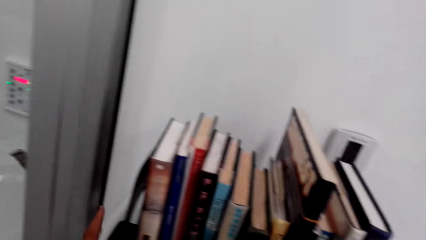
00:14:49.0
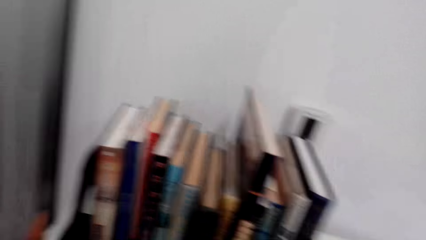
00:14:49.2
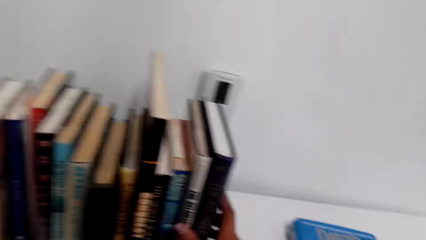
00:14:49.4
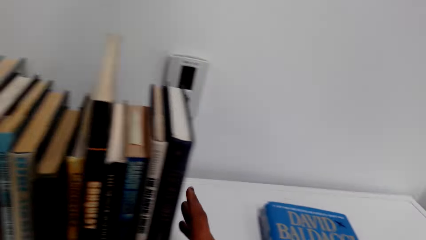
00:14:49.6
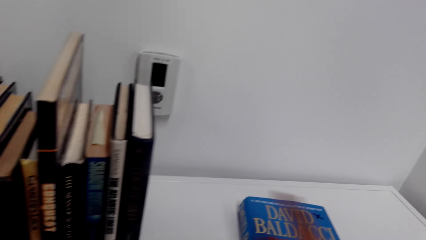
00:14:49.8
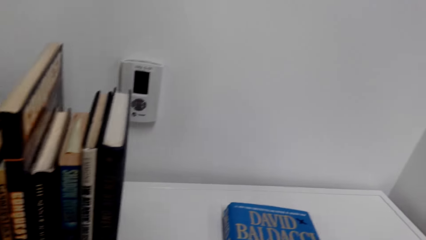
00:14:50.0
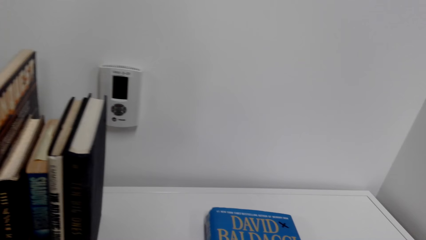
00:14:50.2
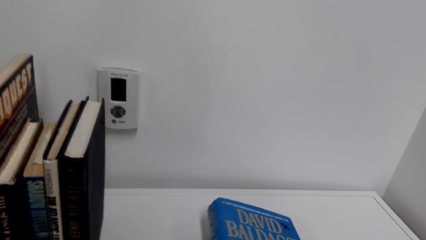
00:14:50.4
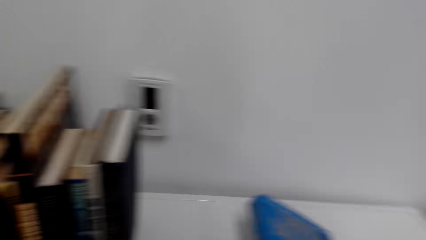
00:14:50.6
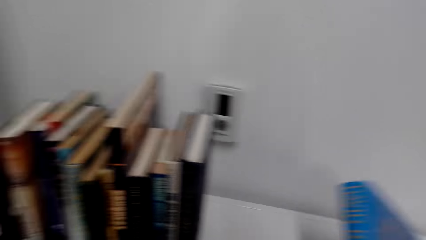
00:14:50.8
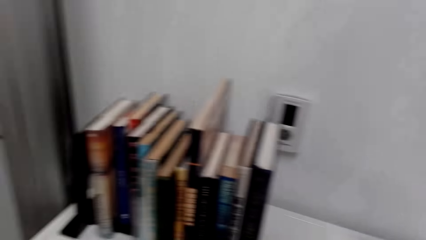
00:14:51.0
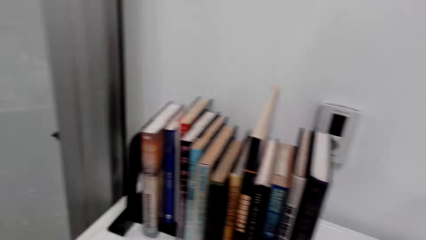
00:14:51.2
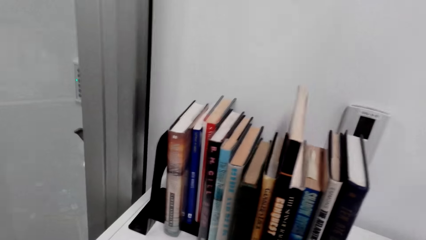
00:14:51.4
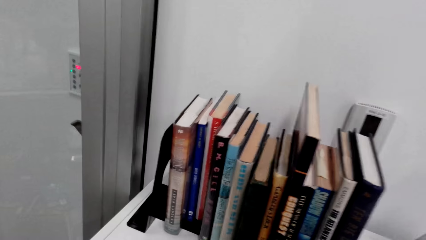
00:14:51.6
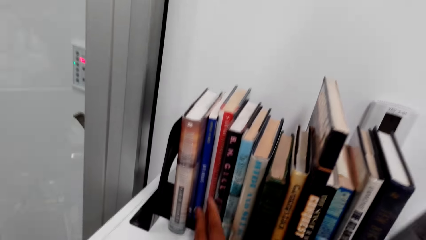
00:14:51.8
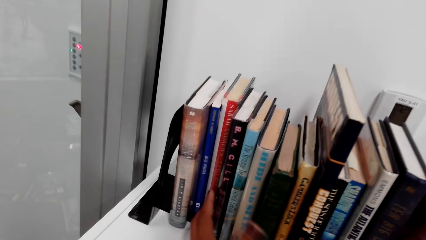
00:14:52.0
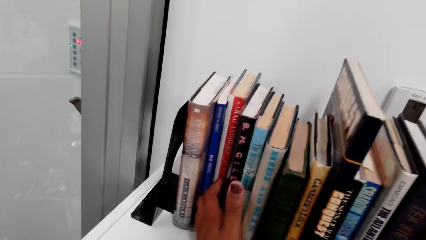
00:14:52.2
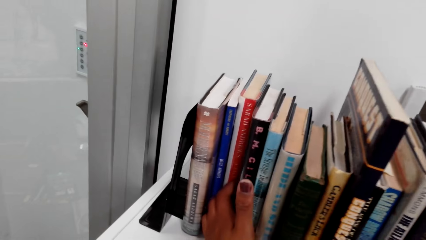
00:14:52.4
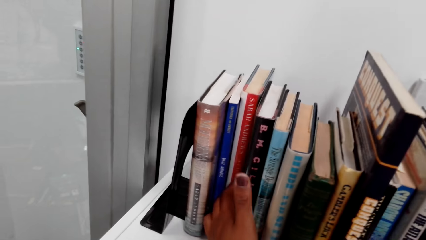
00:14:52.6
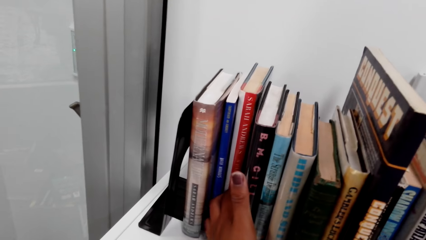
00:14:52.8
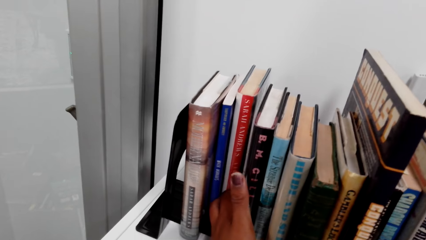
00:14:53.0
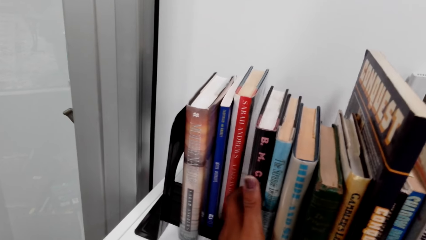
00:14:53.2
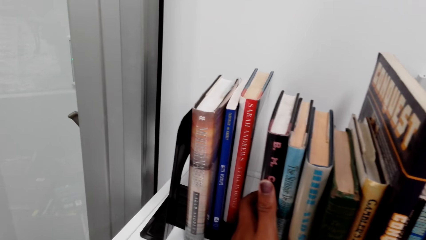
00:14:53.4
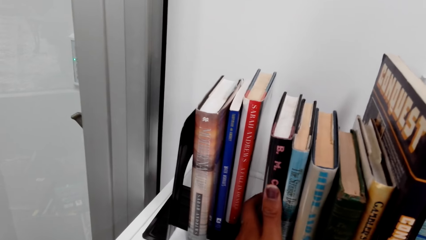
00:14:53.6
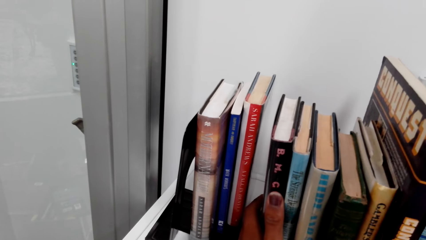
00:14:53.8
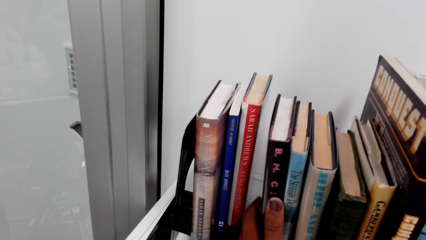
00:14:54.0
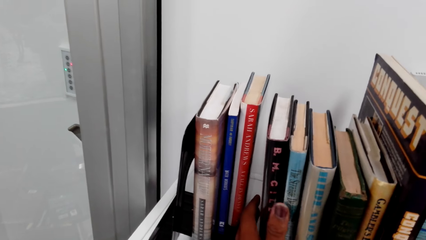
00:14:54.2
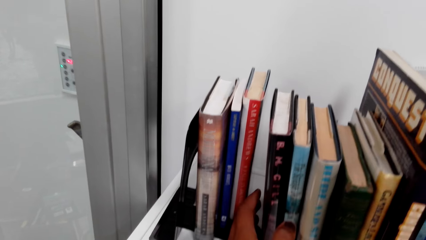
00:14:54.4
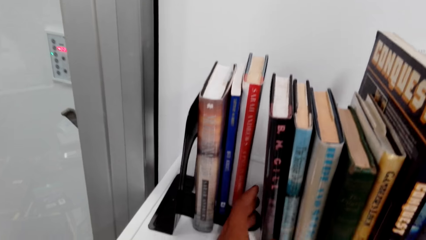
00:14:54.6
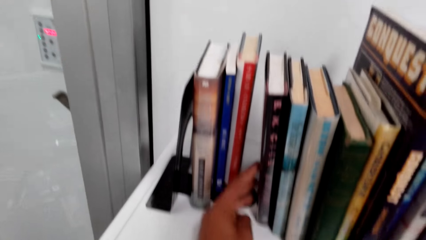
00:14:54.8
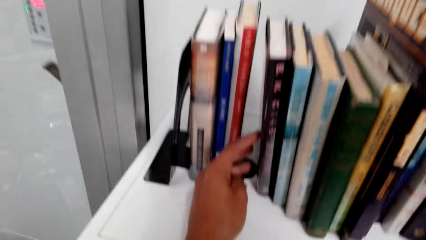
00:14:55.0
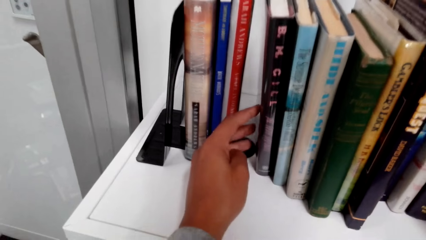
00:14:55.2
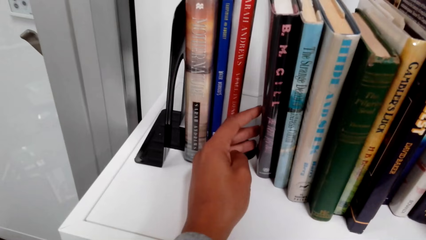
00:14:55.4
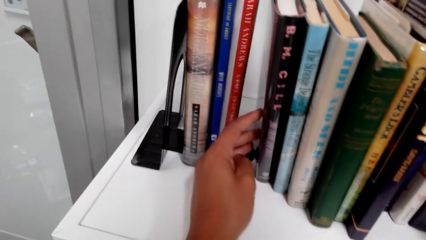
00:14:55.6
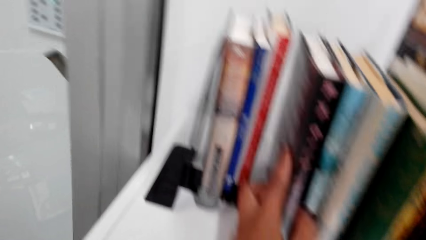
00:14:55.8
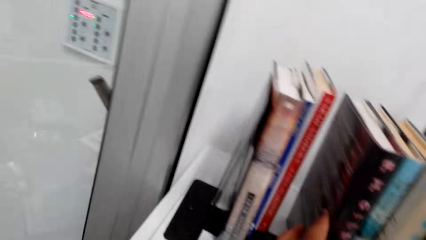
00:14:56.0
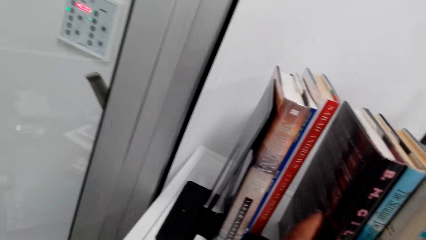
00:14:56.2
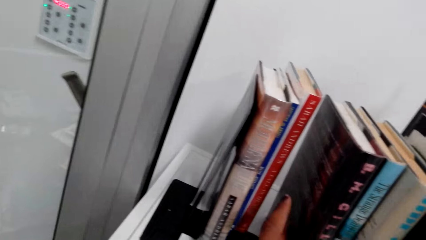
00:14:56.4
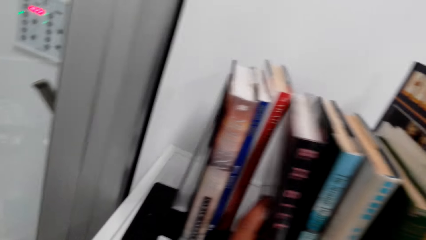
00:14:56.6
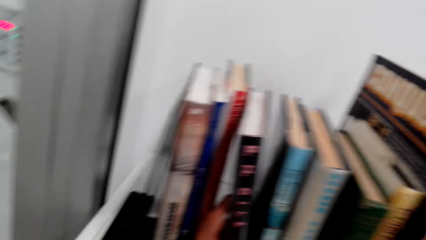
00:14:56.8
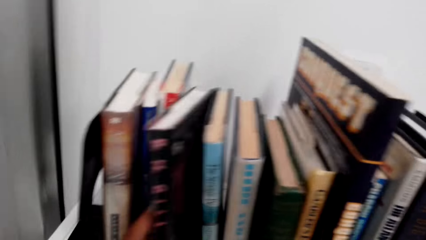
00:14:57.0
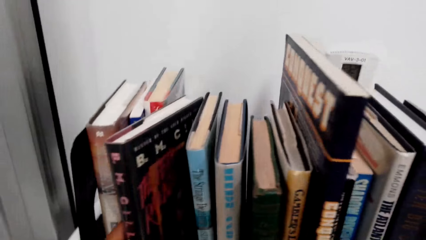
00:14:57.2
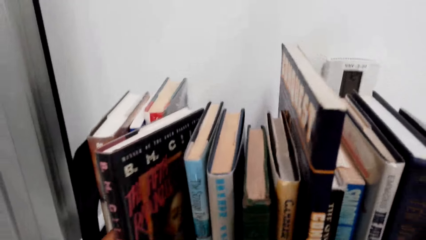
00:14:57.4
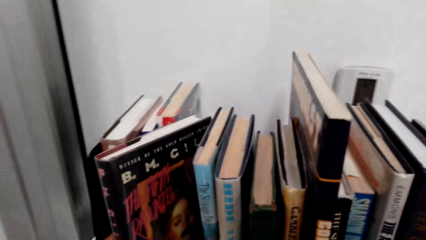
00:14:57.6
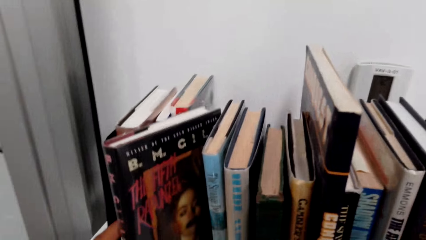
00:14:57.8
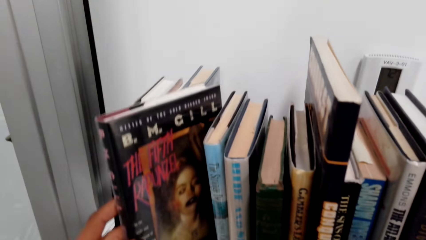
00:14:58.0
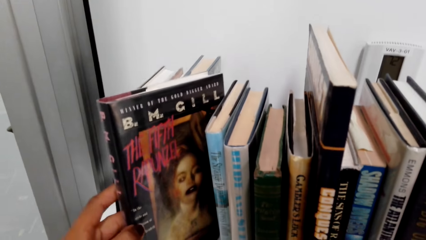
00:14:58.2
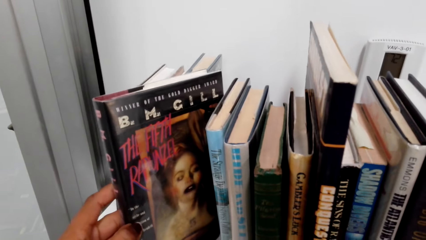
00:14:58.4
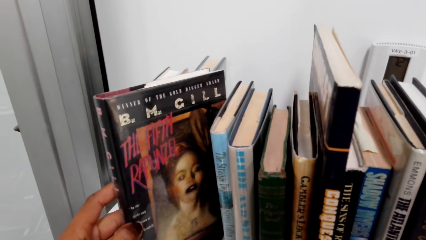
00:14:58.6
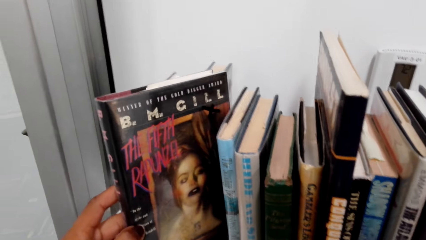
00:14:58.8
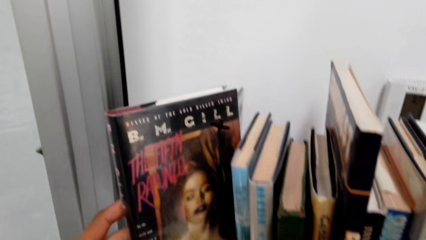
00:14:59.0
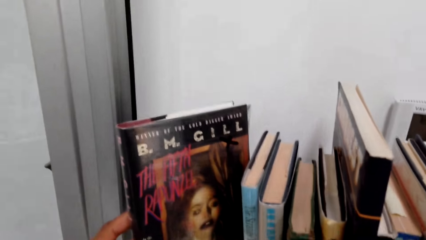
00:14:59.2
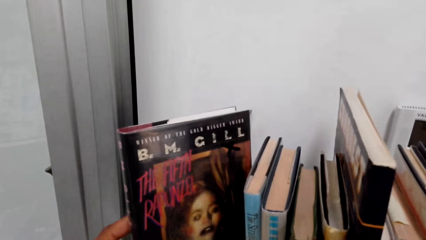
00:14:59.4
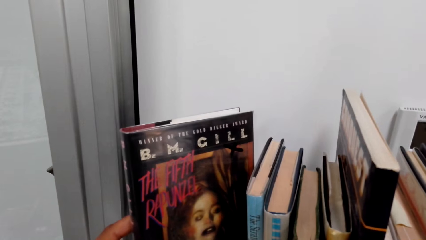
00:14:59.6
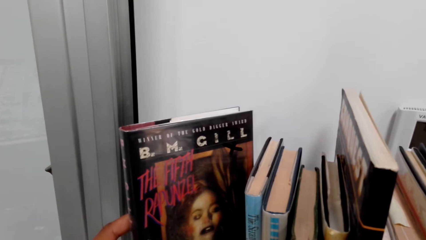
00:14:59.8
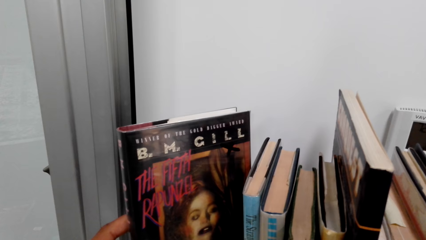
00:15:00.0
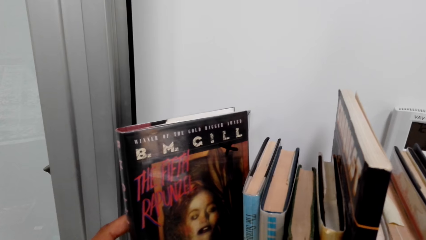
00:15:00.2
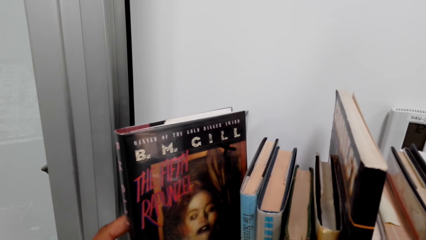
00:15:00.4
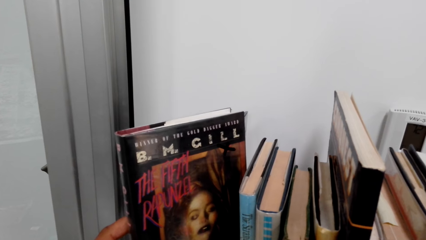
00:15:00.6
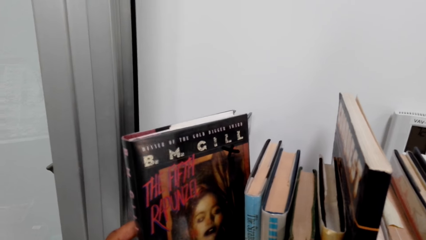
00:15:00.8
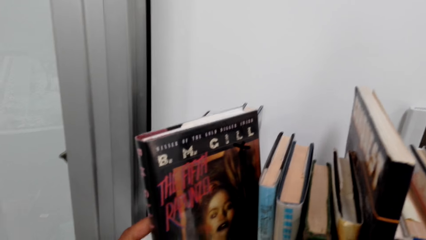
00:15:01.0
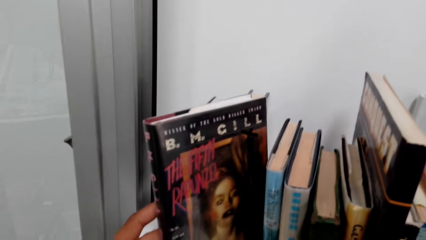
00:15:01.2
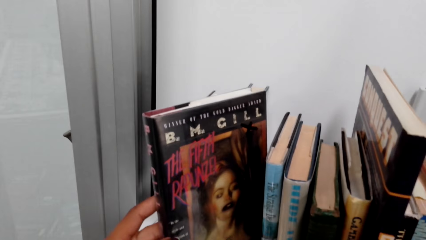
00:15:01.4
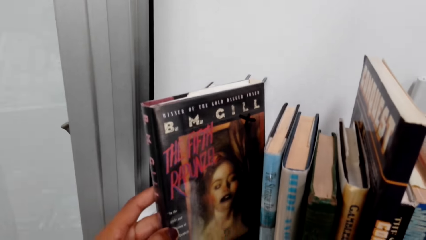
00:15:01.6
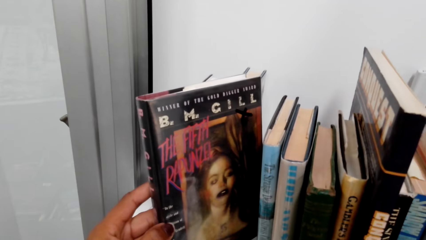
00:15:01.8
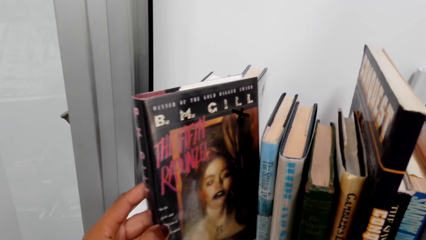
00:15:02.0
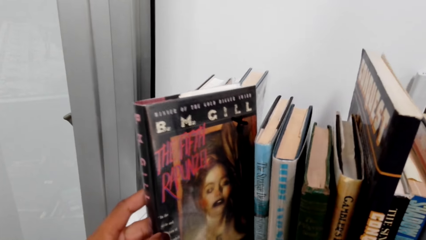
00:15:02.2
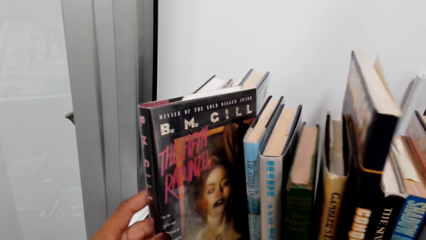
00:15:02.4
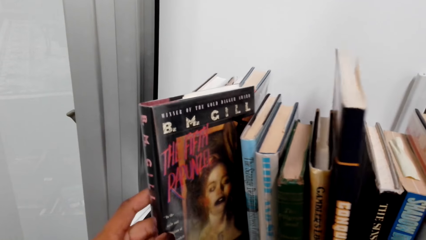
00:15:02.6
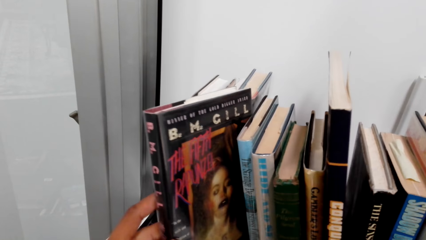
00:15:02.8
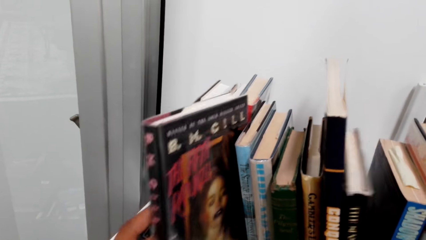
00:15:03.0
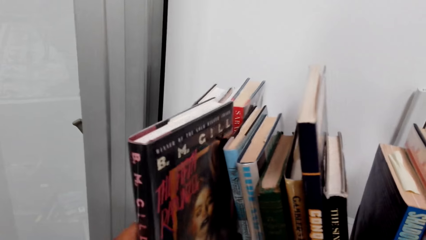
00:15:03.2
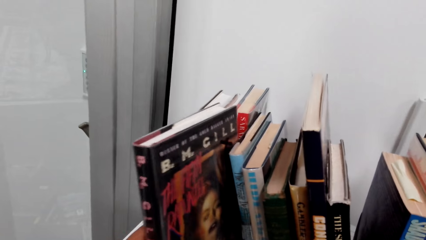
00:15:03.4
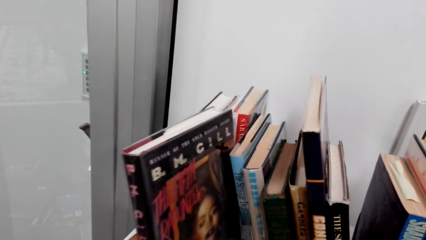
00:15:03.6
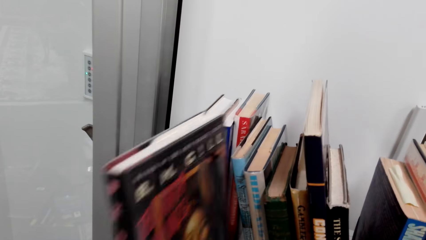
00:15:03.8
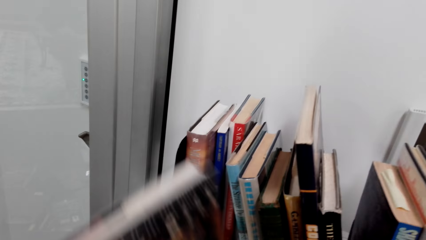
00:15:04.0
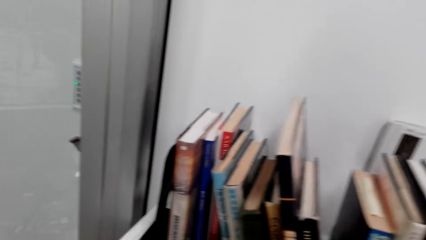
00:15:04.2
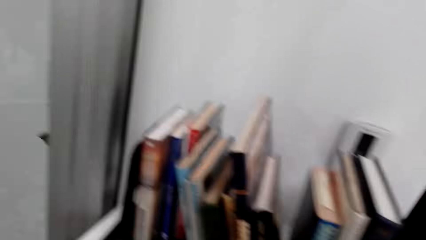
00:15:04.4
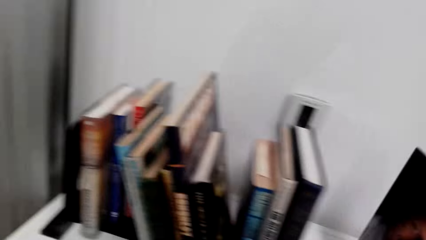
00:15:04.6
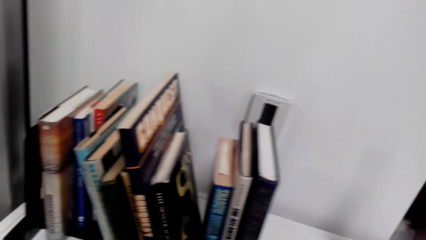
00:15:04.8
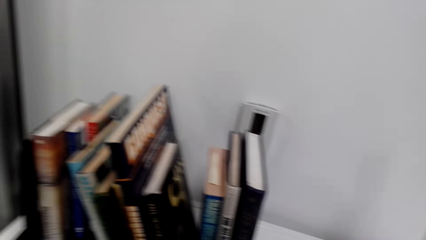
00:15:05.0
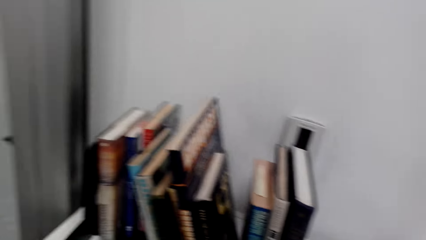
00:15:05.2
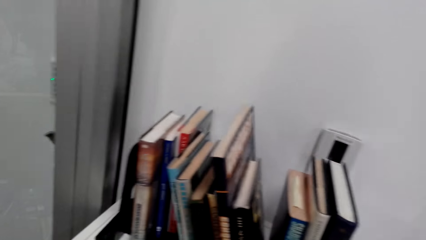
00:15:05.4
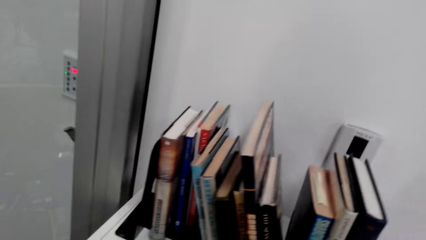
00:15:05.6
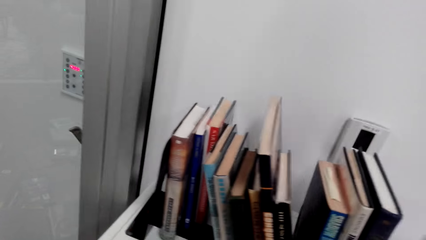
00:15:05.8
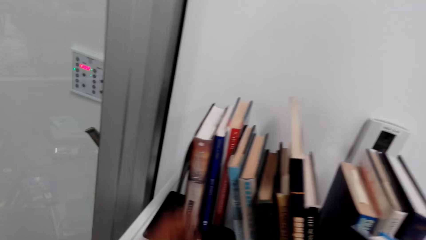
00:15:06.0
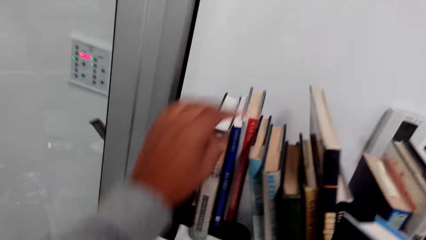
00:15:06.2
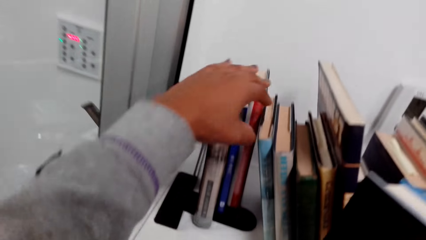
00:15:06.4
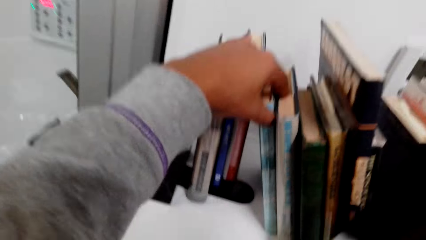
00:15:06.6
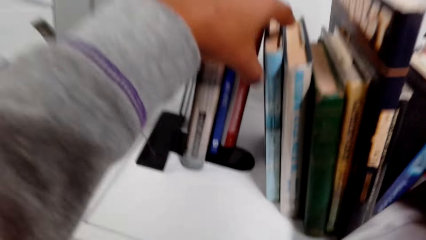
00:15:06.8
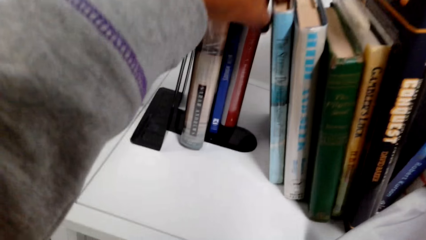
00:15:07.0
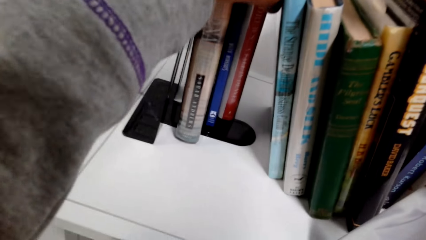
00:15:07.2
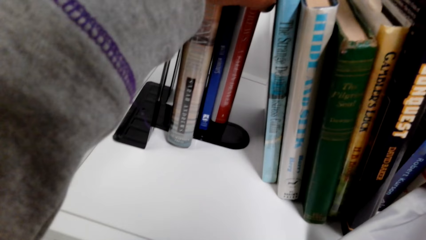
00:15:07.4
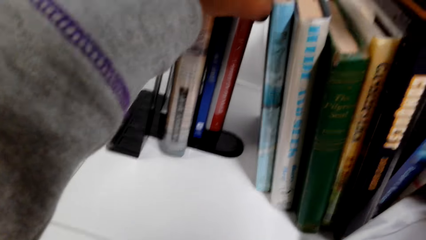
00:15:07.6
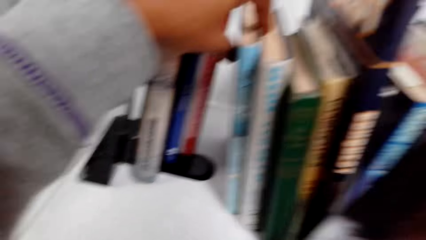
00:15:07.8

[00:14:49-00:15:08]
The camera wearer moves the books on the shelf. They remove a book from the shelf. They look at the book.
